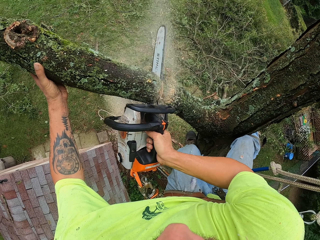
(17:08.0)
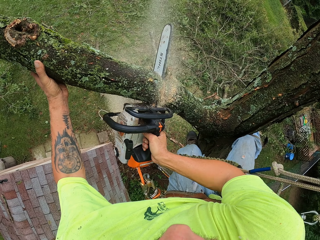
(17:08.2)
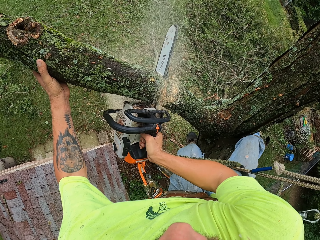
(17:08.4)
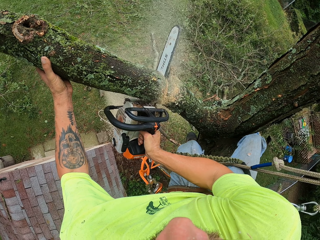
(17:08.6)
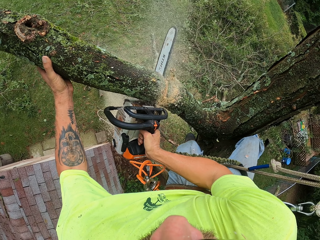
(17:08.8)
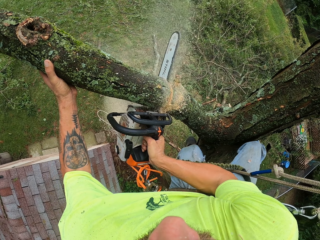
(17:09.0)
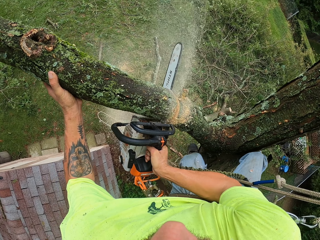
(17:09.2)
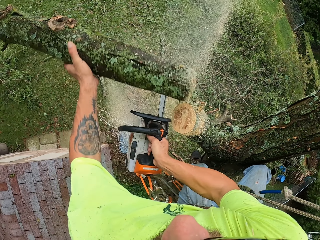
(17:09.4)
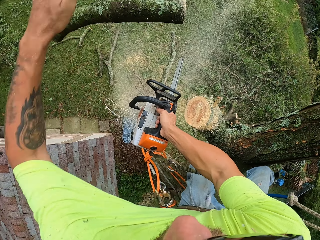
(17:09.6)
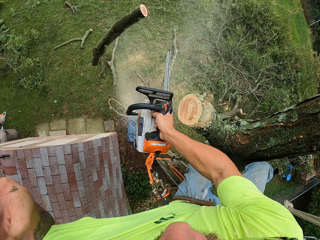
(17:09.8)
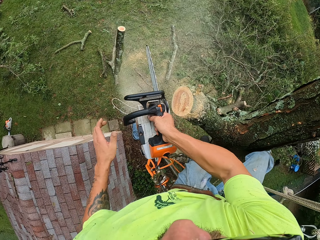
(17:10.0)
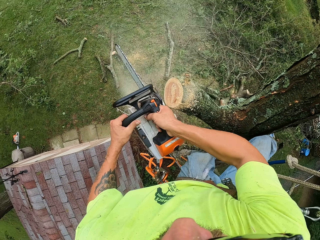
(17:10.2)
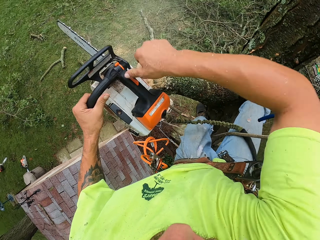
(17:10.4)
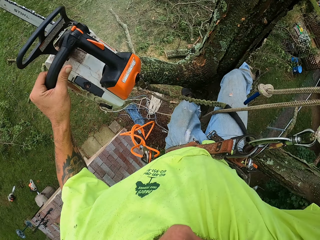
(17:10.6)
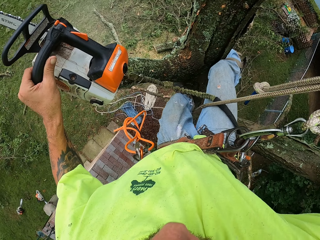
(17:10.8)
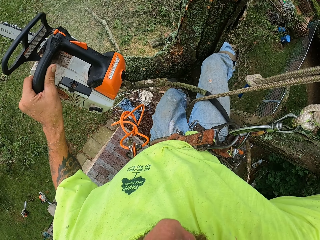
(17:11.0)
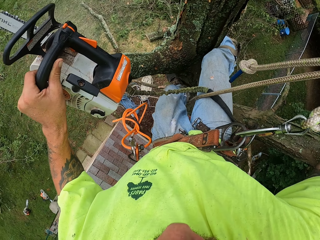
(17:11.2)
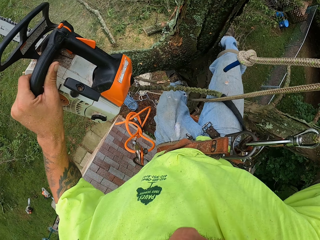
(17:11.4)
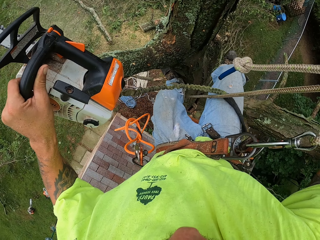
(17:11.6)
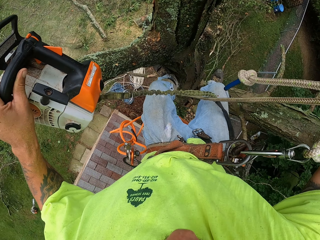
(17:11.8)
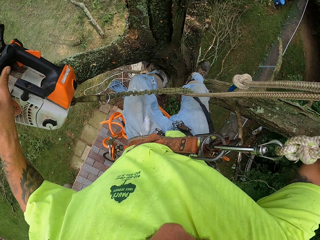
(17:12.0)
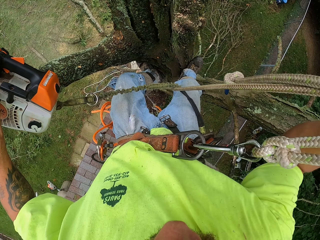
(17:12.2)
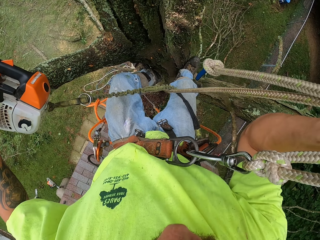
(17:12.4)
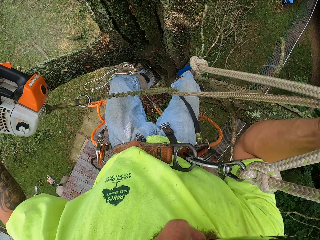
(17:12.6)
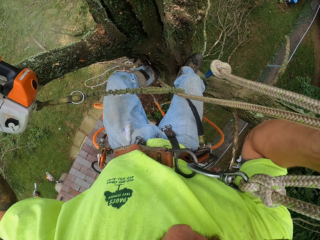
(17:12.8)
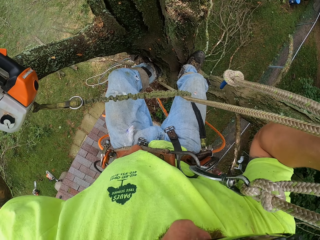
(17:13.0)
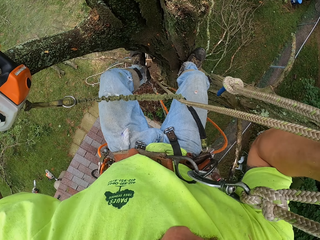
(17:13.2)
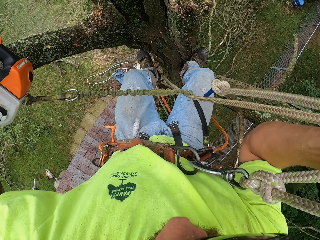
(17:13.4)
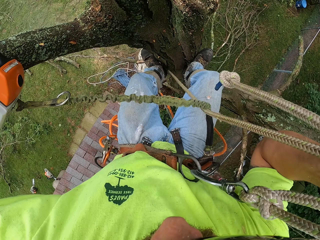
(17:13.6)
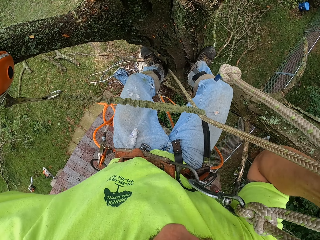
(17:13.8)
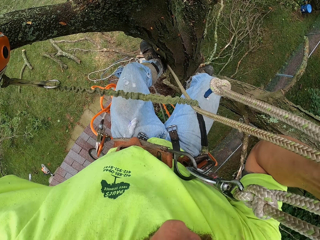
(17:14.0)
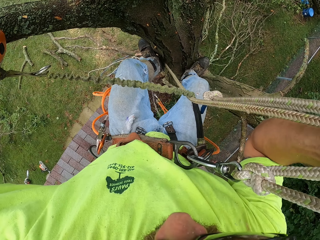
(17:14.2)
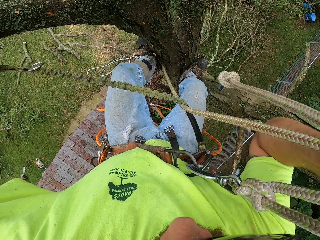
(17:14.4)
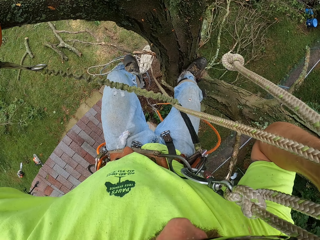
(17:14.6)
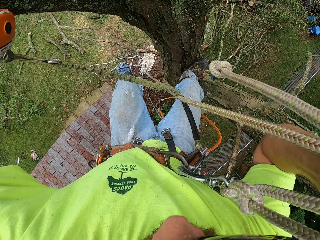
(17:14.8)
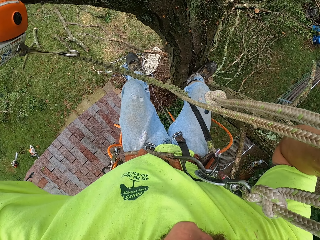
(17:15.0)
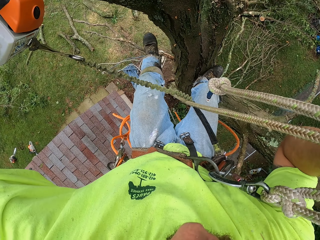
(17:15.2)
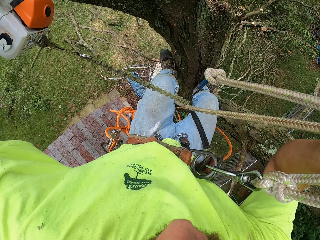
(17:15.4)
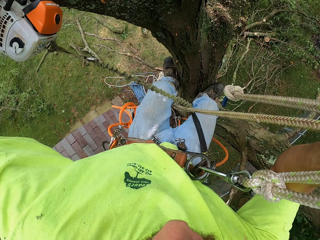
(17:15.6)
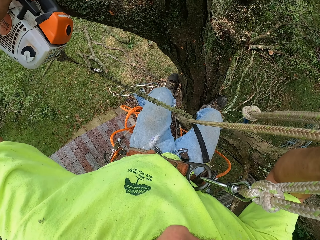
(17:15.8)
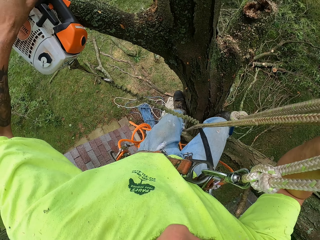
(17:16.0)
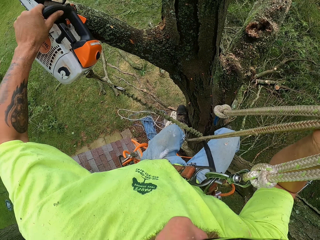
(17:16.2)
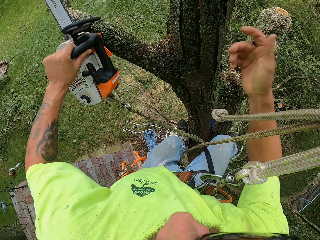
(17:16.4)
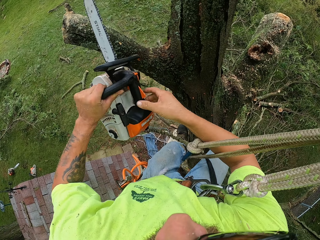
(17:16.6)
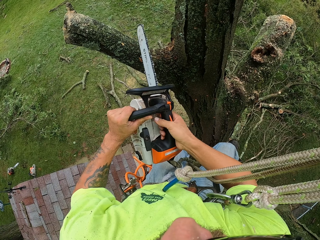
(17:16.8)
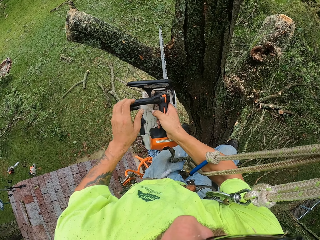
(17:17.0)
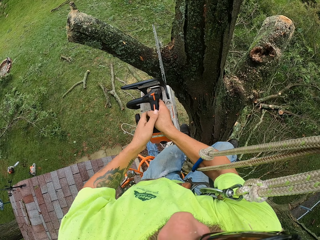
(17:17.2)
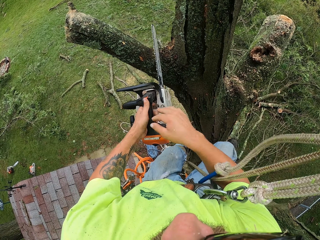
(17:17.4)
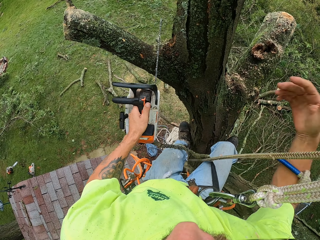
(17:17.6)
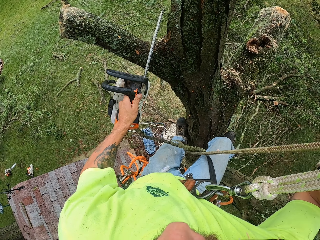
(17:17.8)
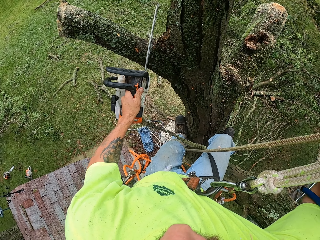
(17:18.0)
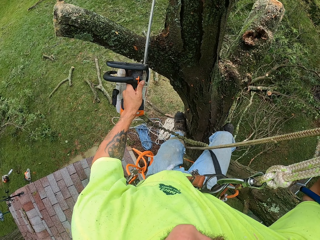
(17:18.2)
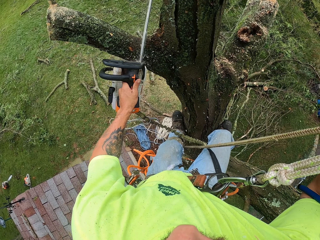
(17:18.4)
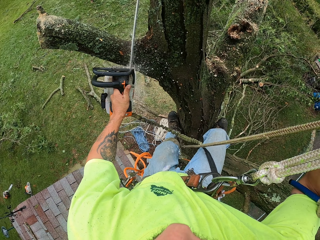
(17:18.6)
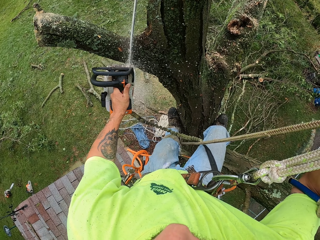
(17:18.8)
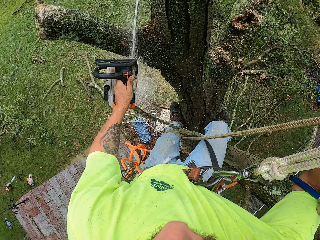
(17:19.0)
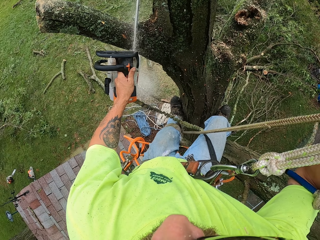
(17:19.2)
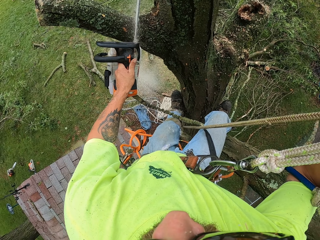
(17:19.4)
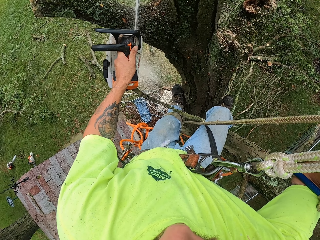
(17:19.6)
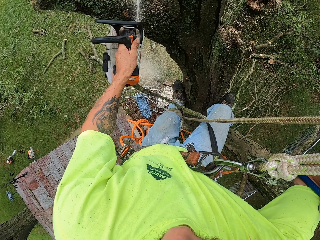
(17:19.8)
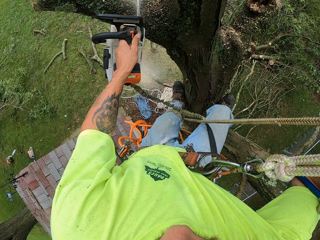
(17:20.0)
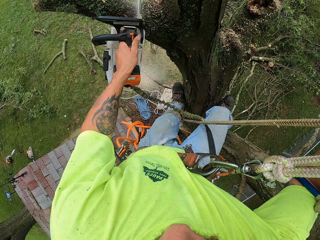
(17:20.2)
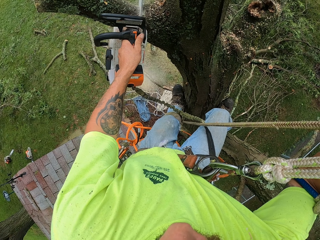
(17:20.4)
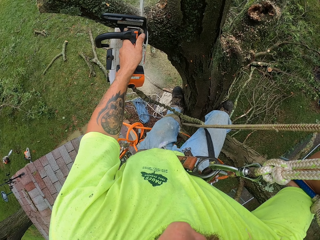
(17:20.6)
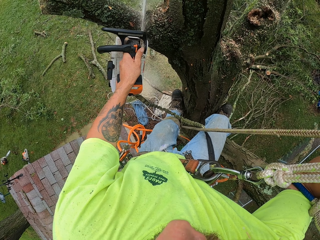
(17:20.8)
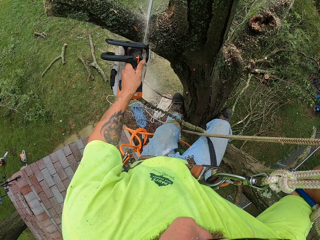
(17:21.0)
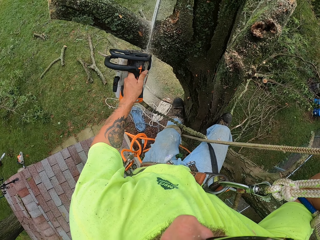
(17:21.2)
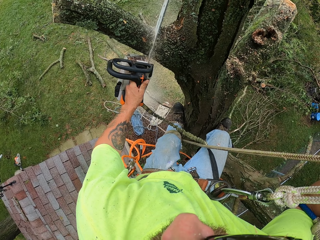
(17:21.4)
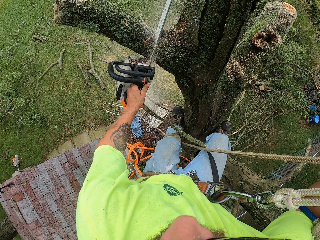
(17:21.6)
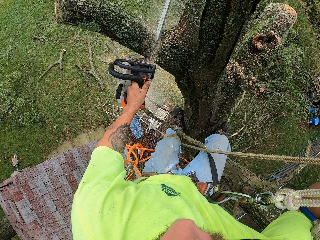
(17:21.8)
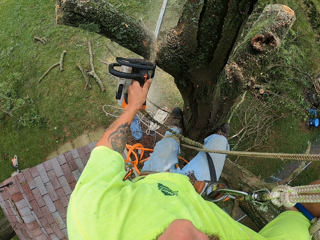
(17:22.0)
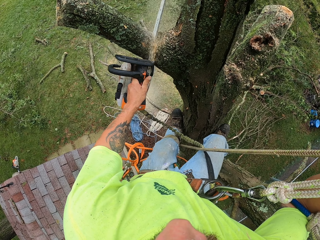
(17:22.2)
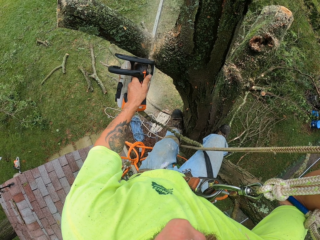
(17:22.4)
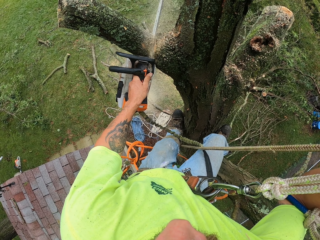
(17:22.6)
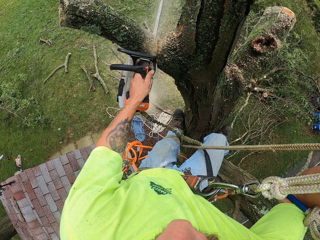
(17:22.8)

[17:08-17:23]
The camera wearer moves down the tree with the aid of the climbing ropes in his right hand. He cuts the branch of the tree with the chainsaw in his left hand. He passes the chainsaw to his right hand. He passes the chainsaw to his left hand.

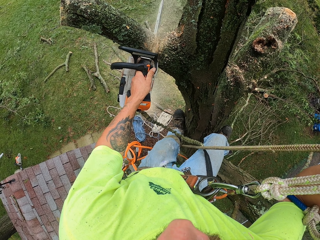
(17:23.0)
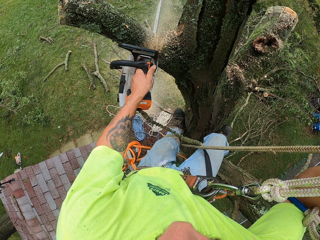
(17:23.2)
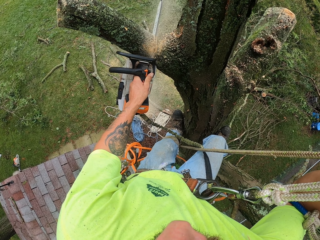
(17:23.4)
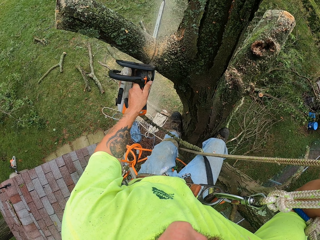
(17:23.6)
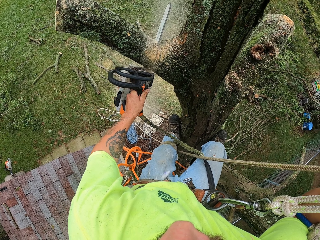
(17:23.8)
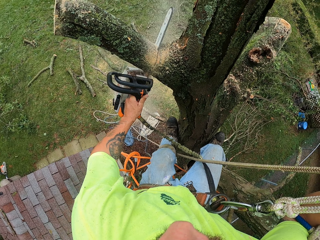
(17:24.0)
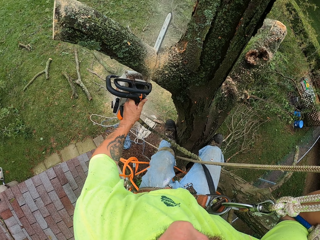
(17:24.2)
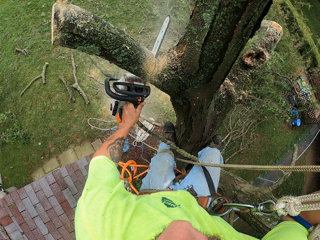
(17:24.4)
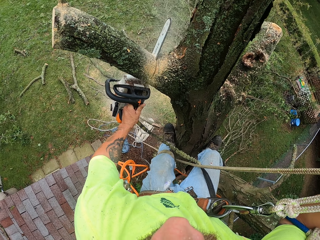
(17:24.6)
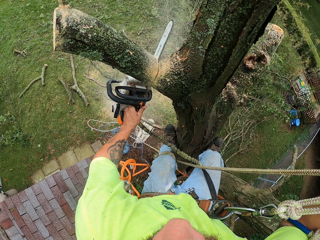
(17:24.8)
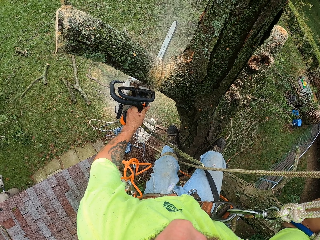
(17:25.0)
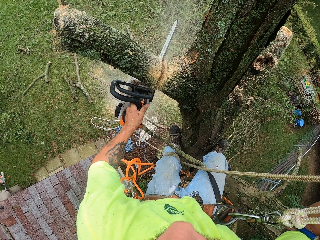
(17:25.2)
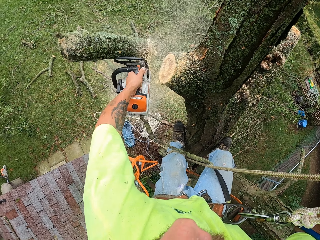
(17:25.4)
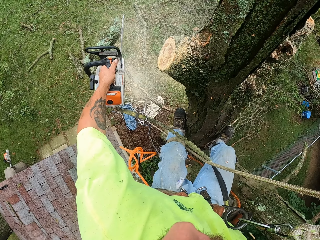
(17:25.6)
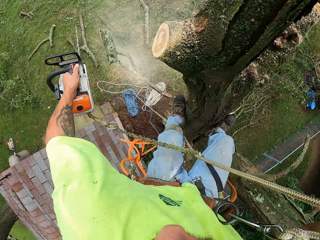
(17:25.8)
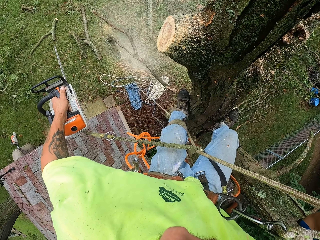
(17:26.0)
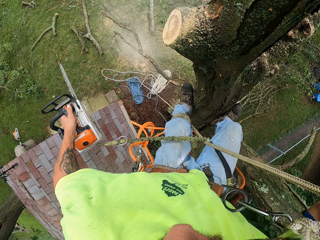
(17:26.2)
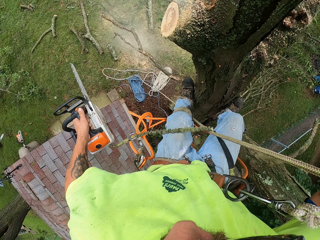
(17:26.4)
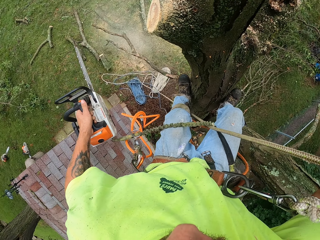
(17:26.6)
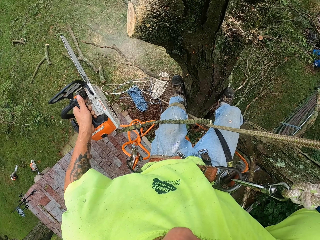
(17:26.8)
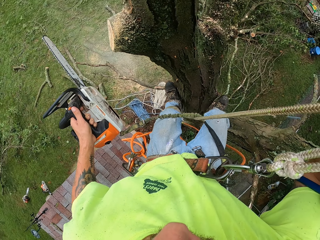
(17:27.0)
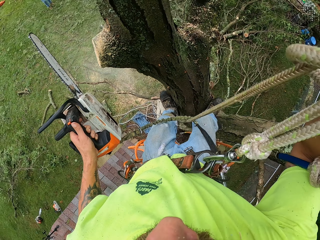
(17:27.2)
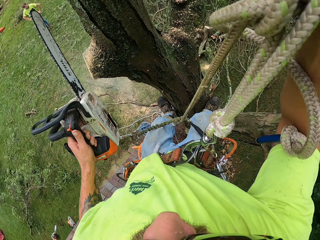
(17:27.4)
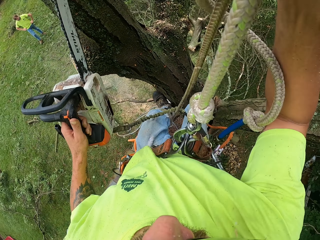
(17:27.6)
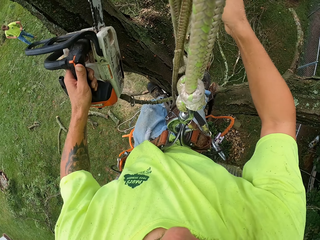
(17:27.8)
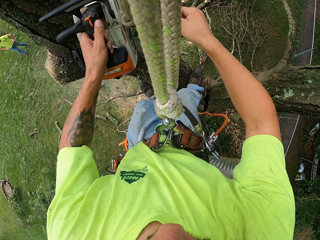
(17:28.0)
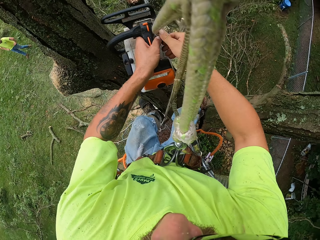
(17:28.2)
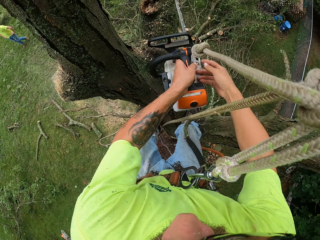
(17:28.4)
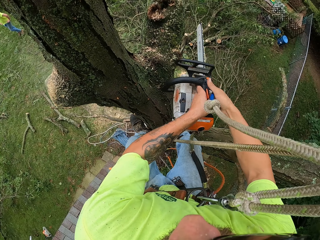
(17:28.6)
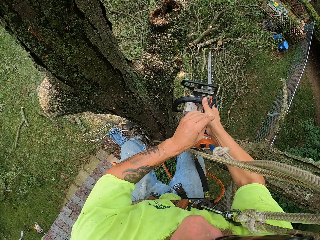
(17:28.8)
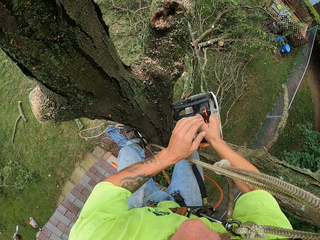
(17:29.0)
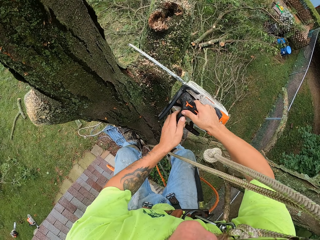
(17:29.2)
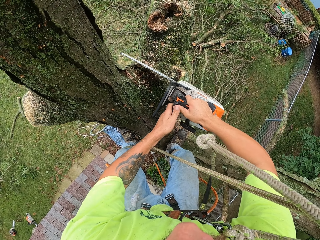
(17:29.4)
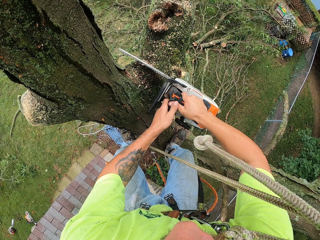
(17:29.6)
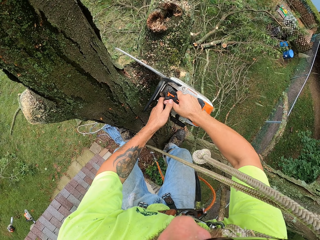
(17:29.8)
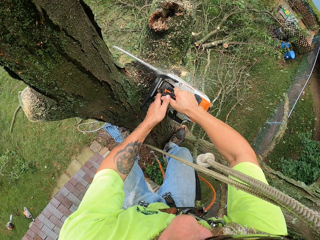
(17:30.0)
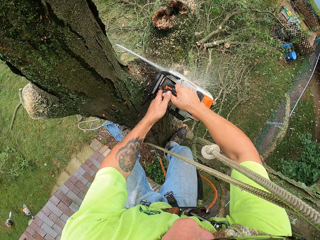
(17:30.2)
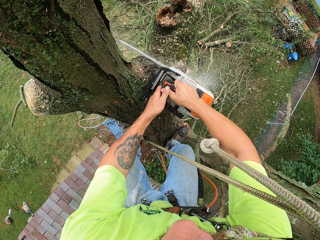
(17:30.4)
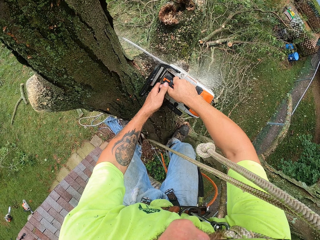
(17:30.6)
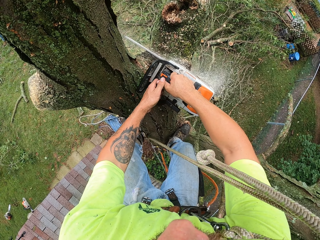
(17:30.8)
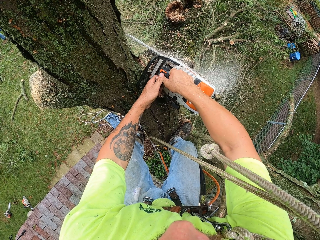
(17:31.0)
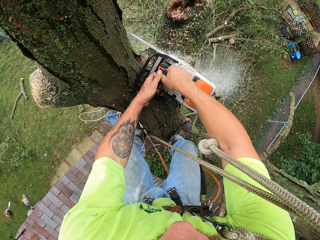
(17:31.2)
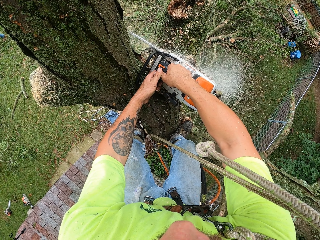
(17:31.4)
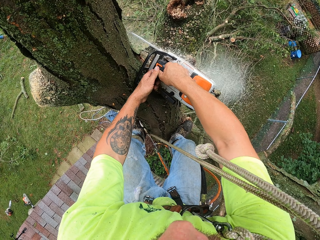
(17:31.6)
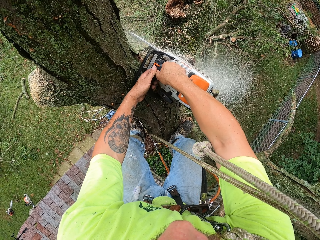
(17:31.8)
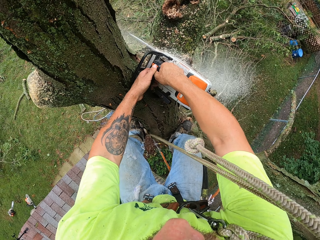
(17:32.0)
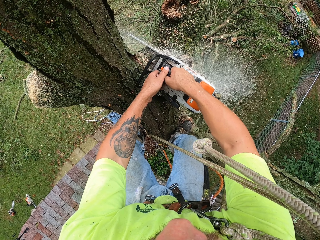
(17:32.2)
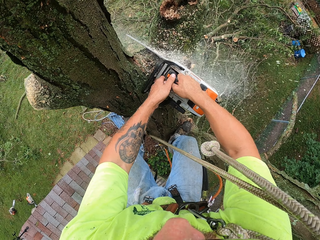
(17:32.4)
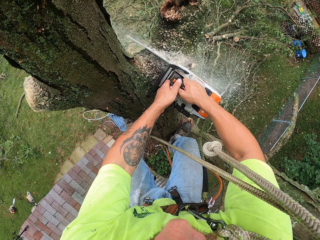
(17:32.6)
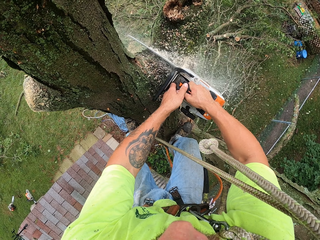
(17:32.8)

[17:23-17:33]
The camera wearer passes the chainsaw to his right hand from his left hand. He cuts a branch of the tree with the chainsaw in his hands.
